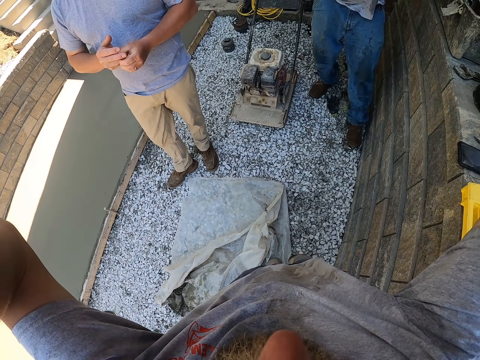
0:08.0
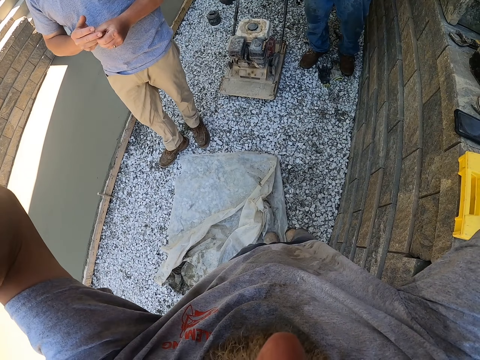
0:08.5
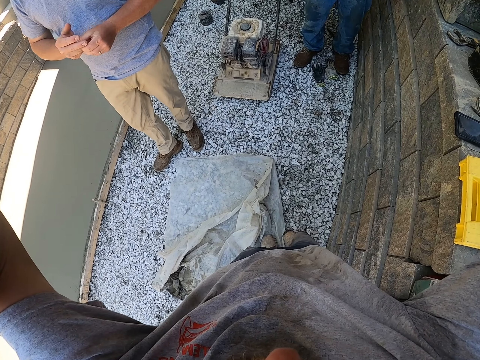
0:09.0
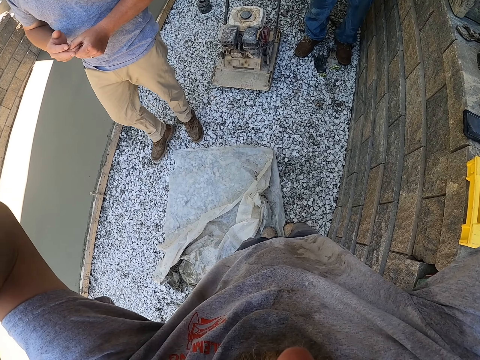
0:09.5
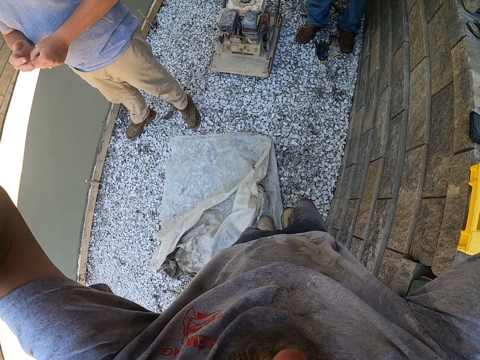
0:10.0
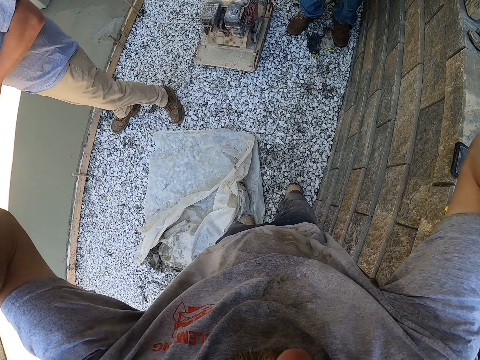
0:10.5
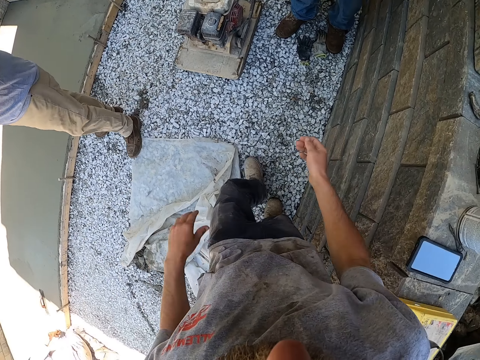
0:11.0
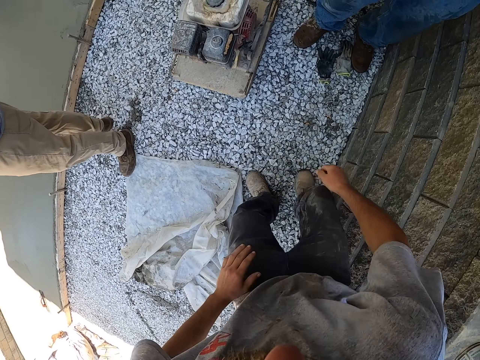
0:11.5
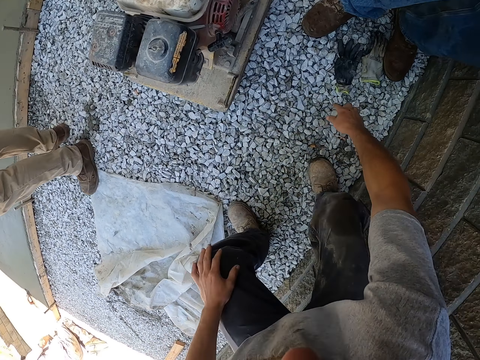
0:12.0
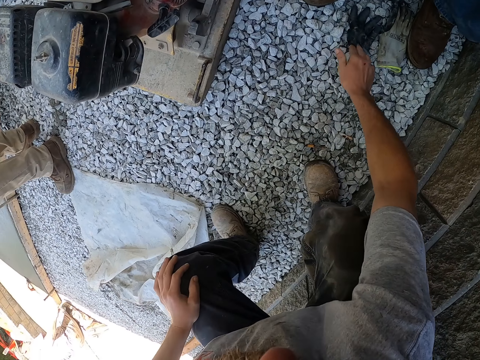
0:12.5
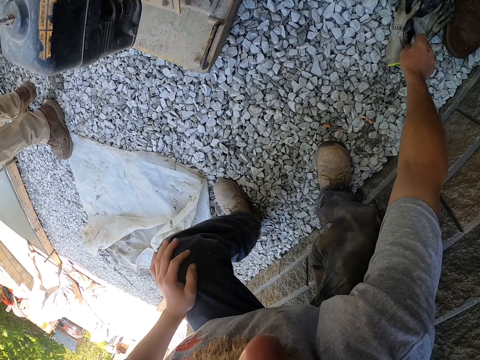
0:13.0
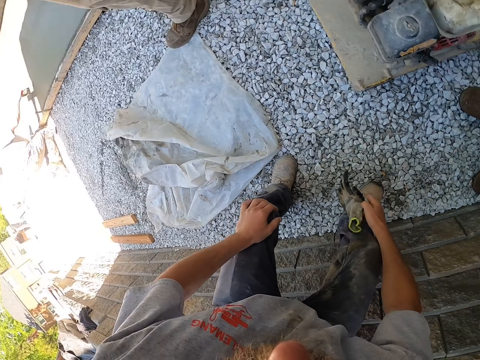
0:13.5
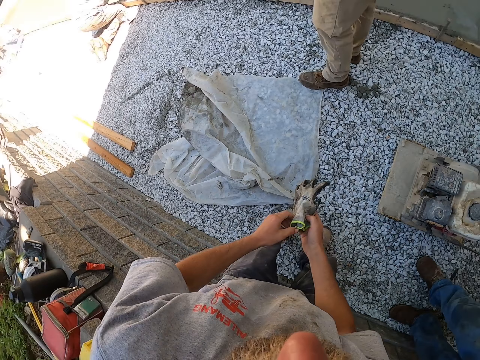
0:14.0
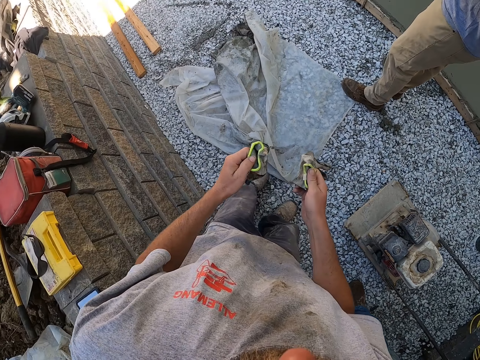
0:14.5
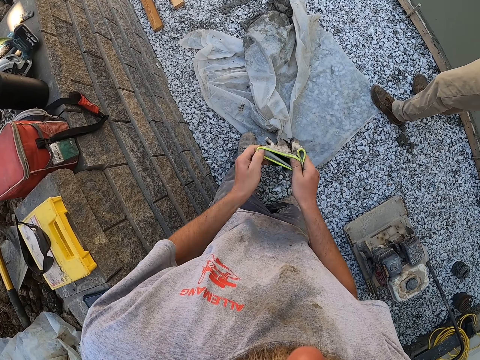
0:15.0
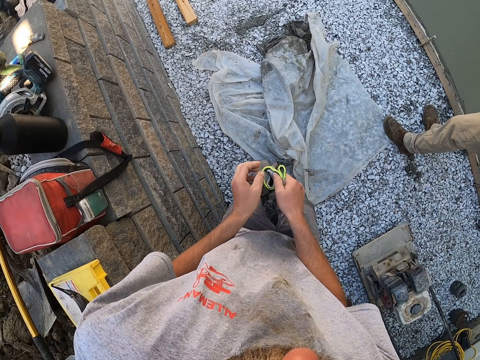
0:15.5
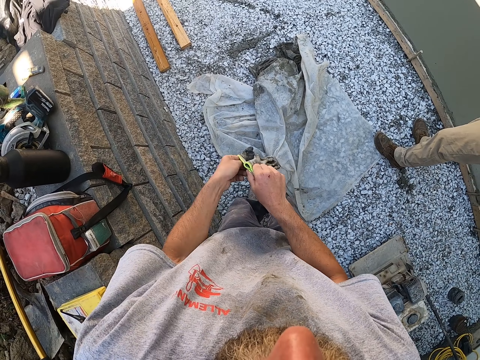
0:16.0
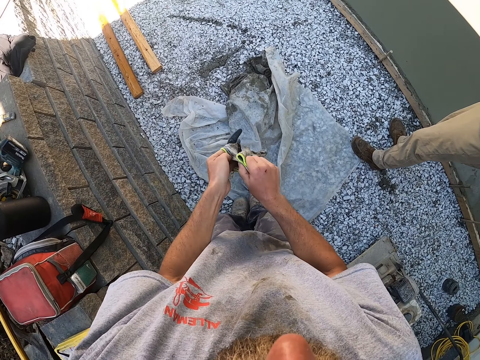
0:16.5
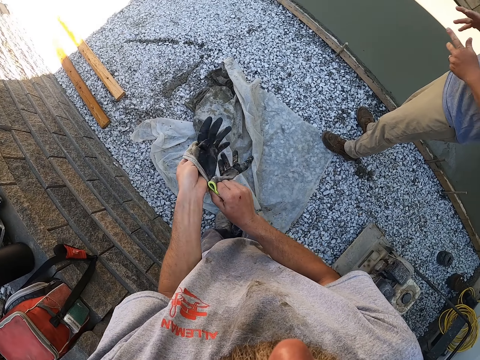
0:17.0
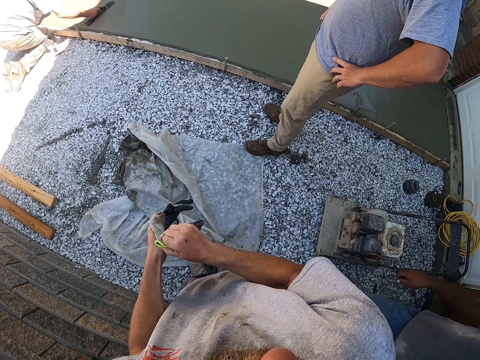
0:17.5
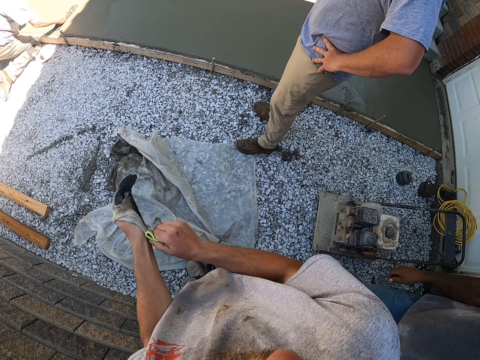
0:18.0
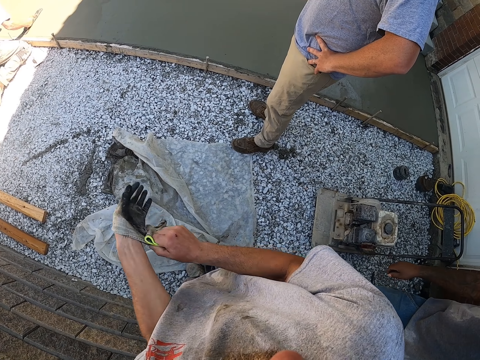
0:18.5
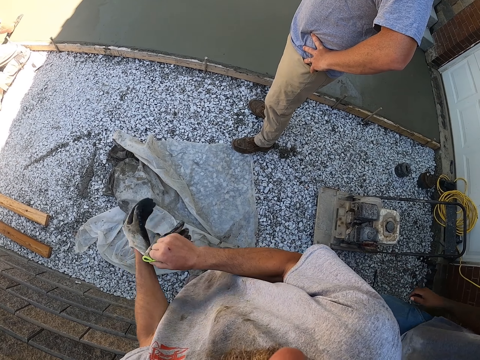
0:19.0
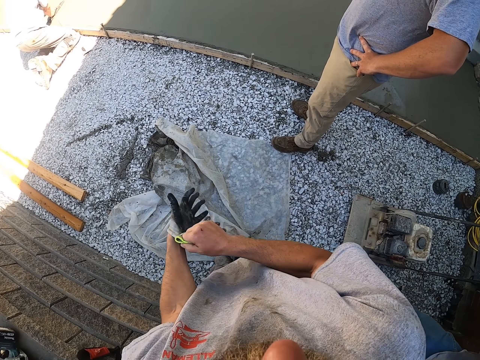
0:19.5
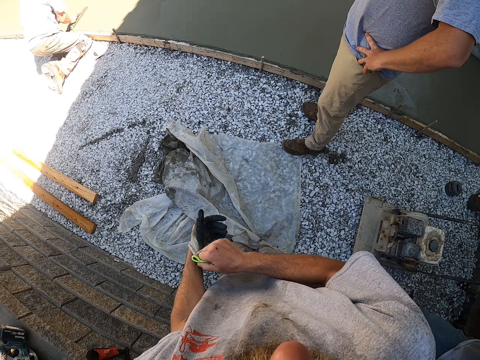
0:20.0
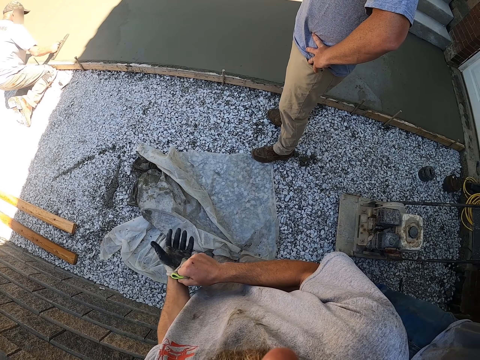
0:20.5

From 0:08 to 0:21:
A man moves the legs. Another man moves the legs. The camera wearer moves the legs. They squat on the pebble floor. They pick up the cotton gloves on the pebble floor with the right hand. They stand up from the pebble floor. They grab the cotton gloves with both hands. They wear the glove on the left hand. The other man grabs the waist with both hands.

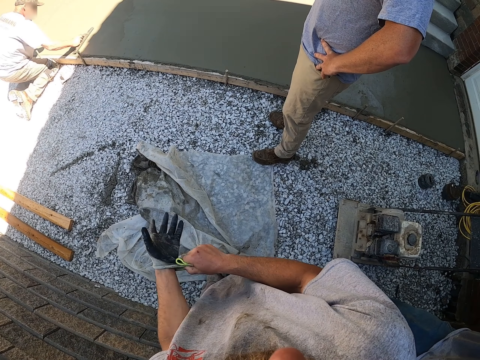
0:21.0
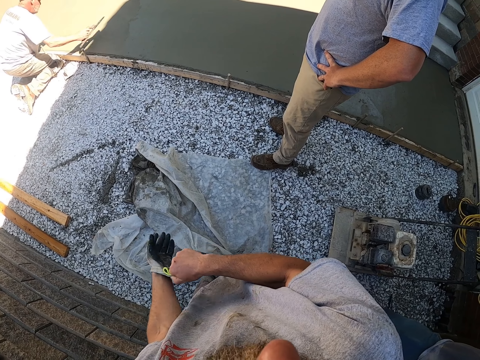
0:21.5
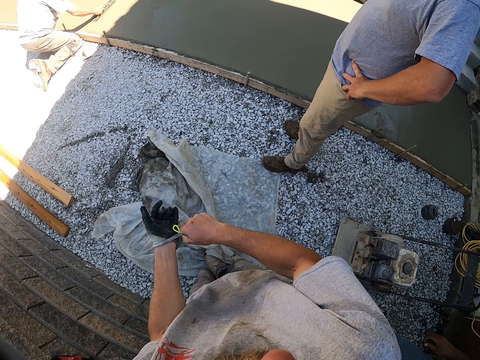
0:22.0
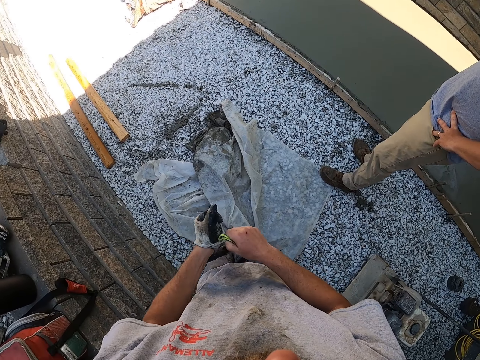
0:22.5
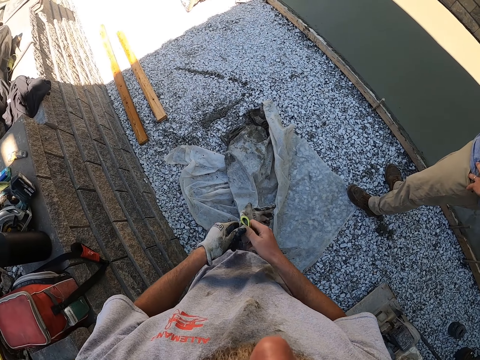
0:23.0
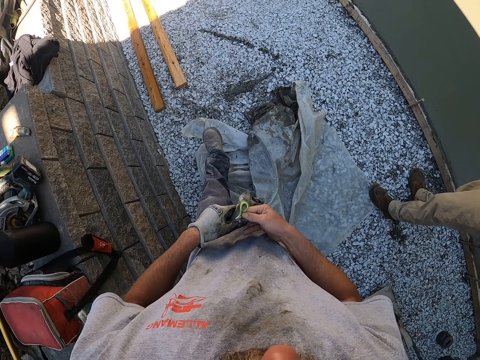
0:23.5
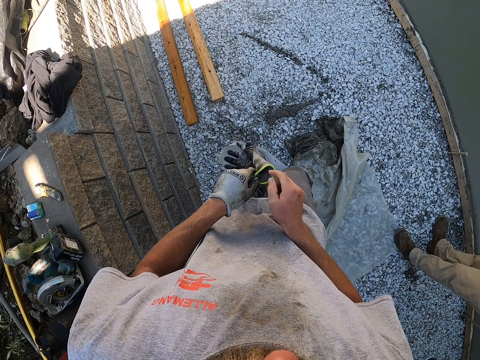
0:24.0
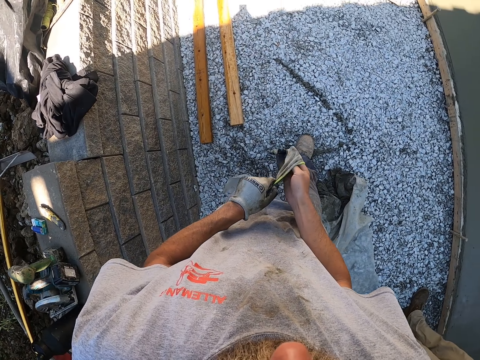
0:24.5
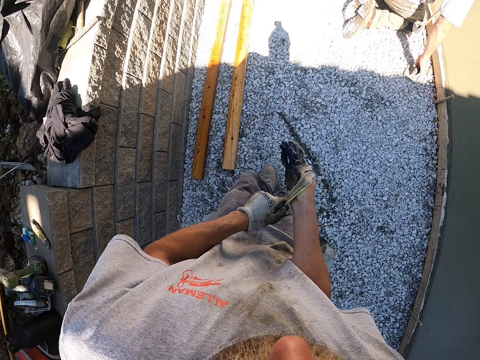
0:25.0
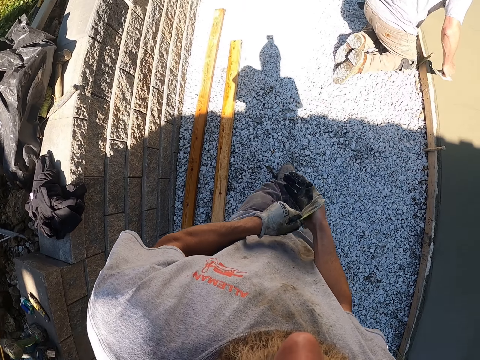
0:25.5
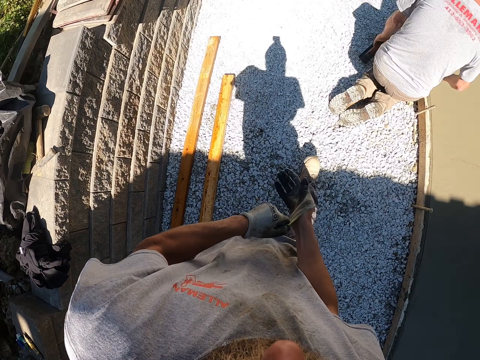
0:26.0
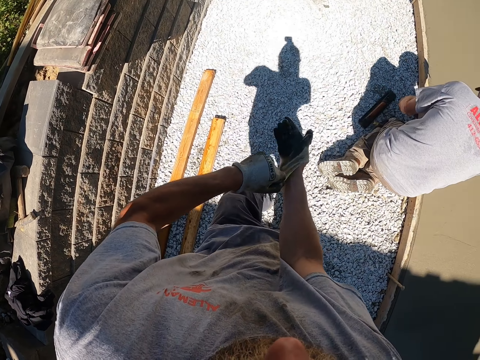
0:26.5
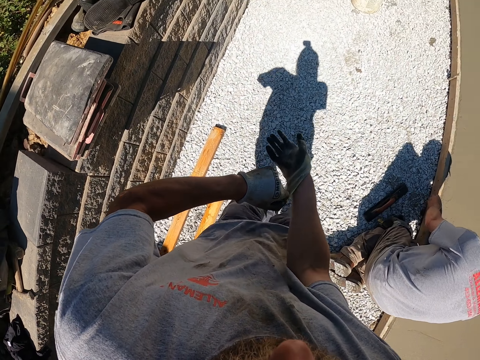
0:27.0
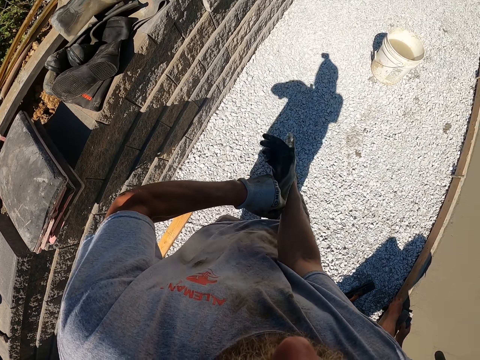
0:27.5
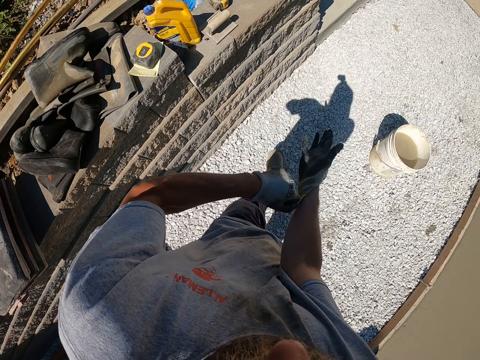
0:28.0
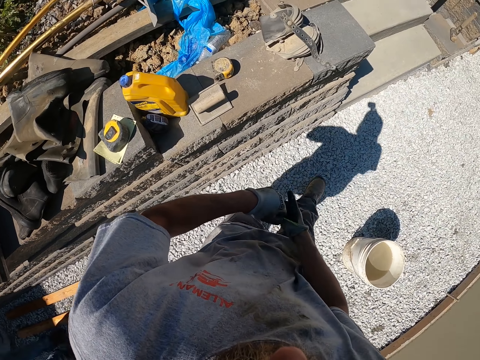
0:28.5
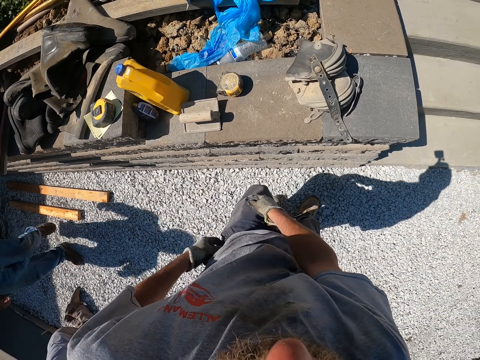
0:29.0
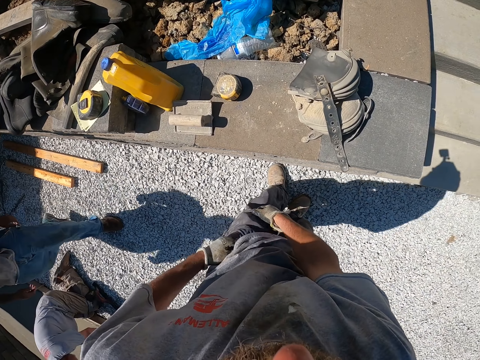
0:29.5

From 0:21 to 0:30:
The camera wearer wears the glove on the right hand. They walk around.

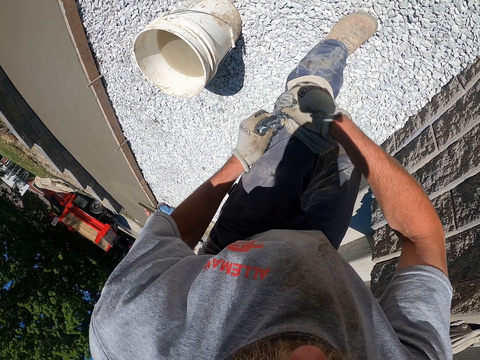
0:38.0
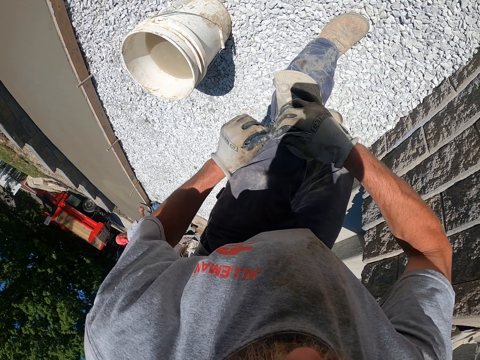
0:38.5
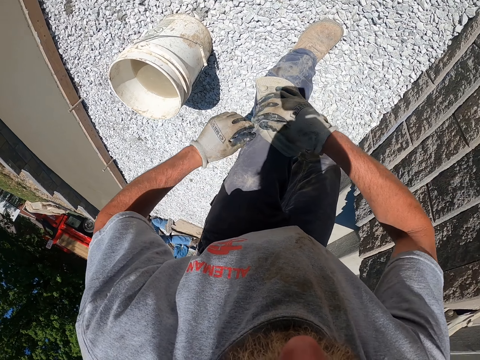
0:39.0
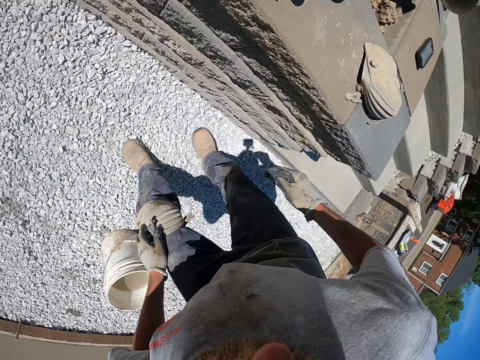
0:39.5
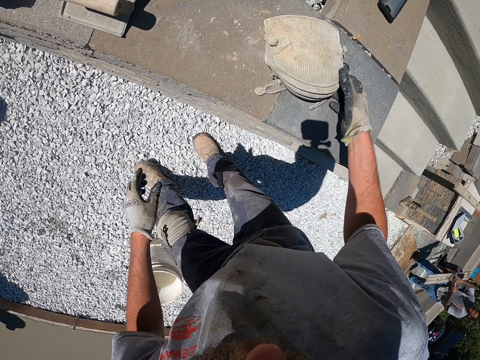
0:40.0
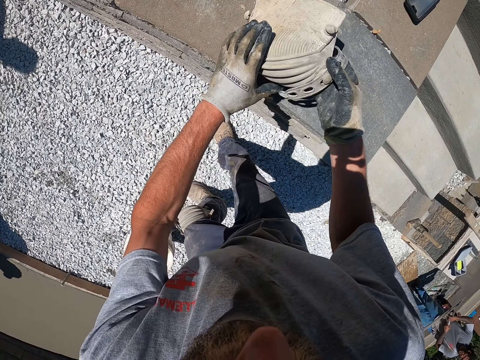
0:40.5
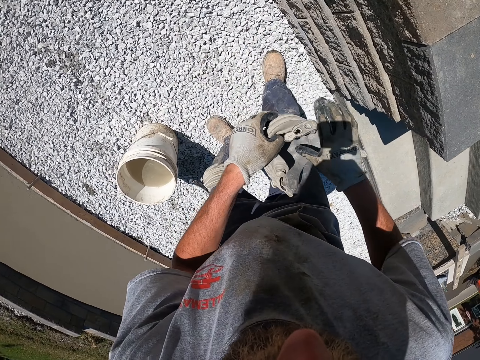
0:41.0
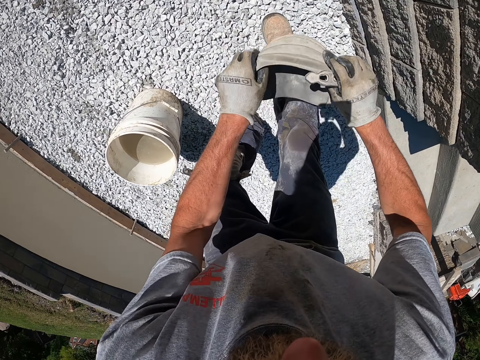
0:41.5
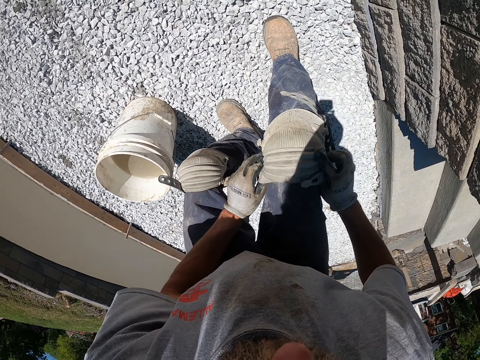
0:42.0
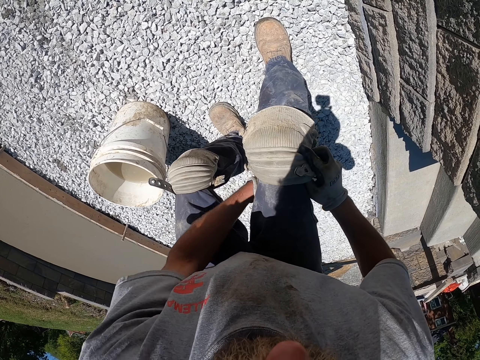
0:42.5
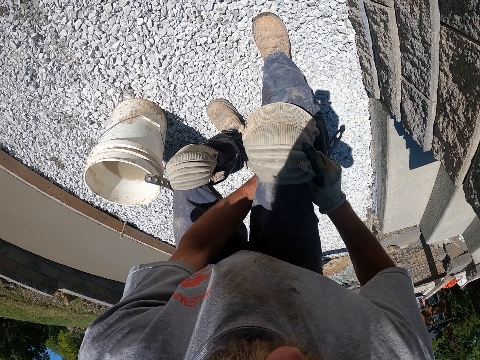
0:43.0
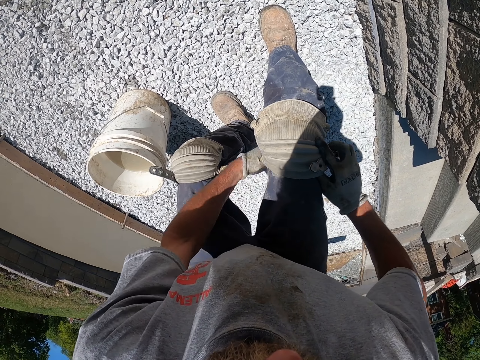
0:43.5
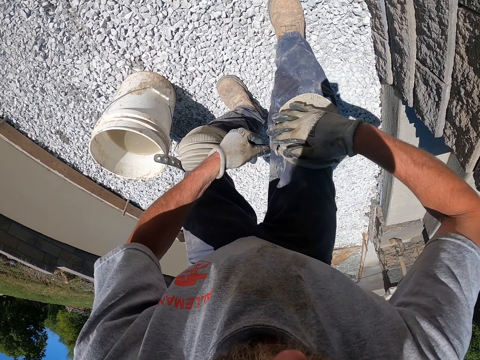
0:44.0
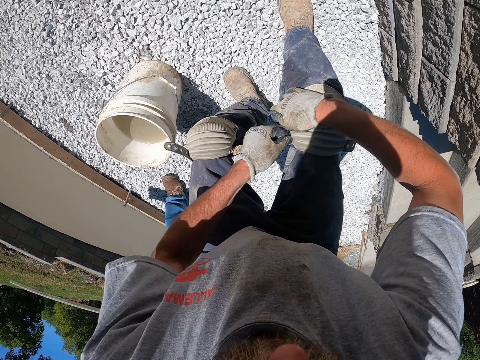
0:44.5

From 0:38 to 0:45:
The camera wearer stares around. They pick up the knee pad on the damp proof course with both hands. They wear the knee pad on the right leg.
